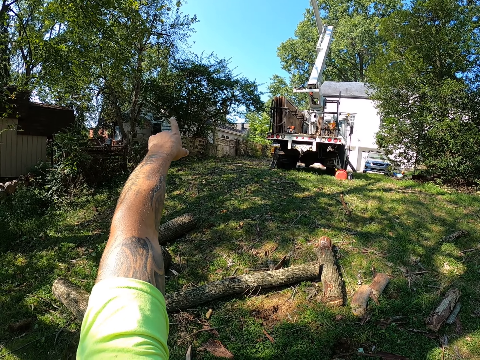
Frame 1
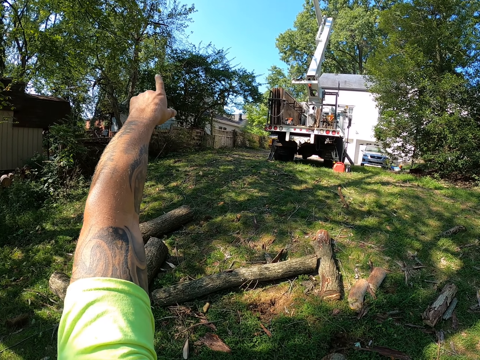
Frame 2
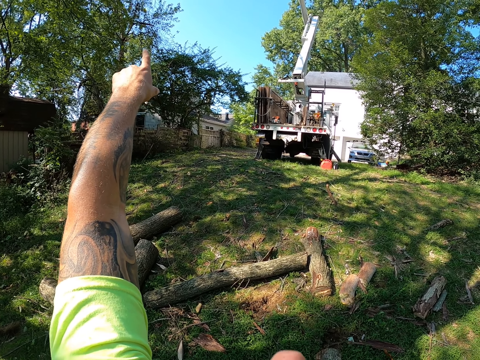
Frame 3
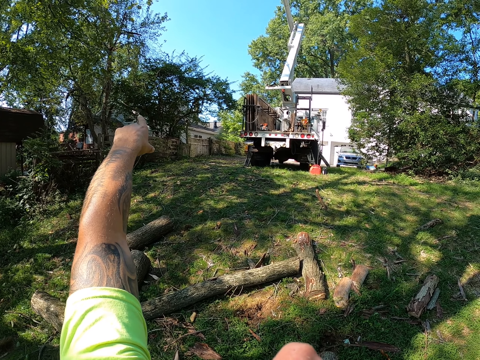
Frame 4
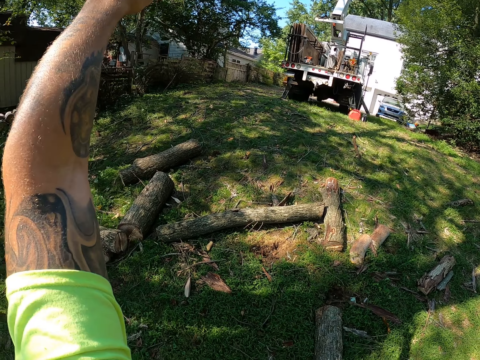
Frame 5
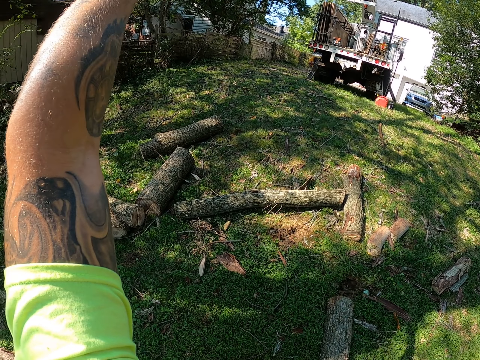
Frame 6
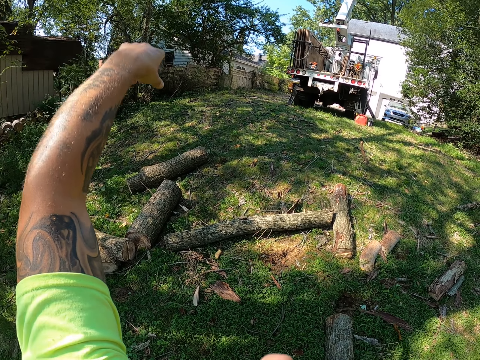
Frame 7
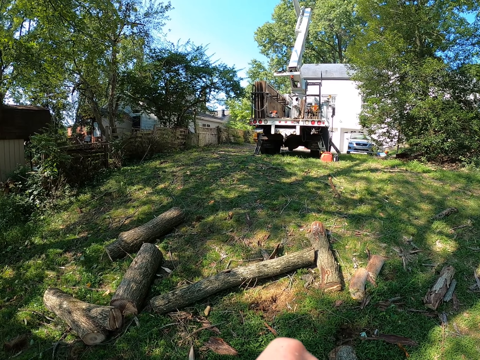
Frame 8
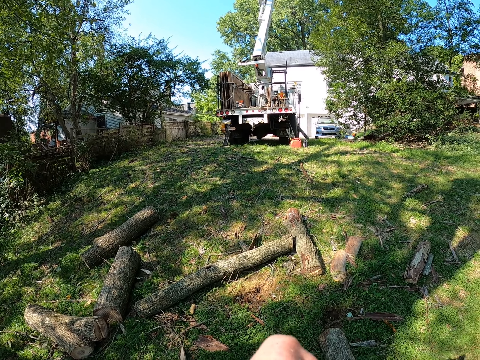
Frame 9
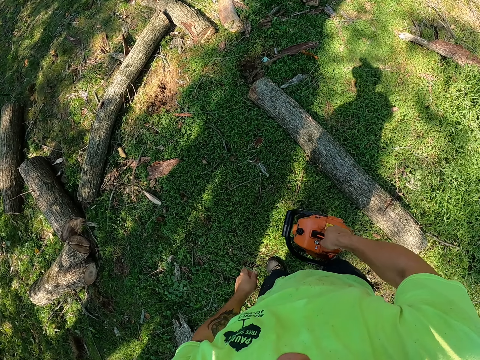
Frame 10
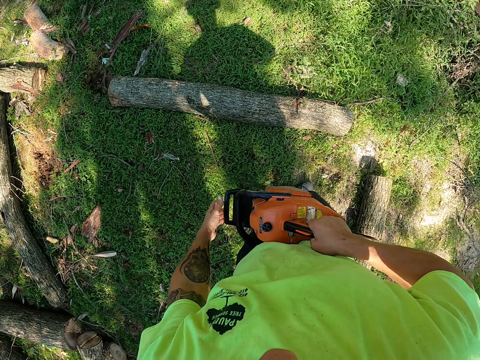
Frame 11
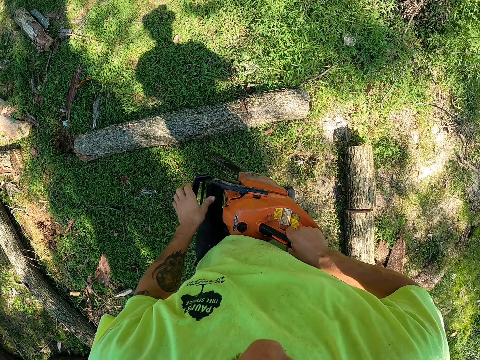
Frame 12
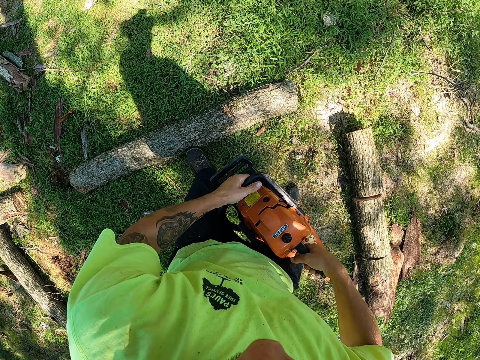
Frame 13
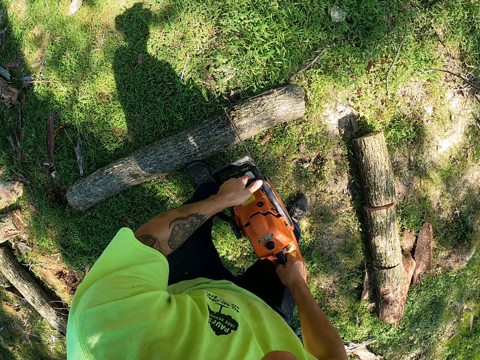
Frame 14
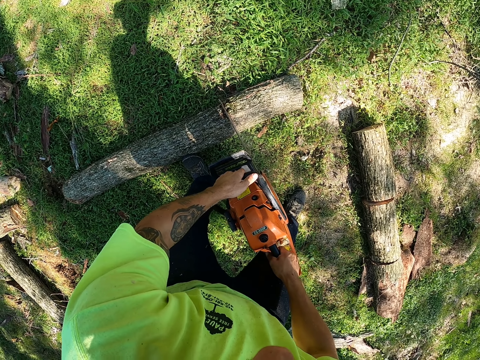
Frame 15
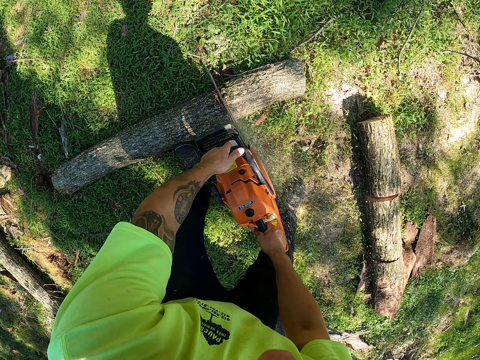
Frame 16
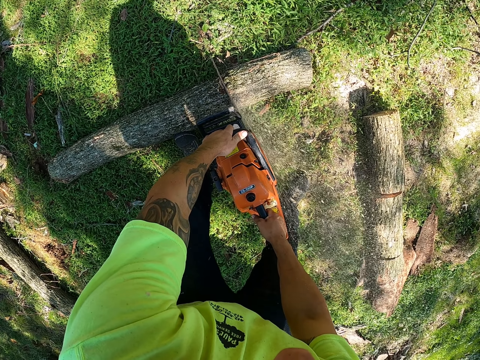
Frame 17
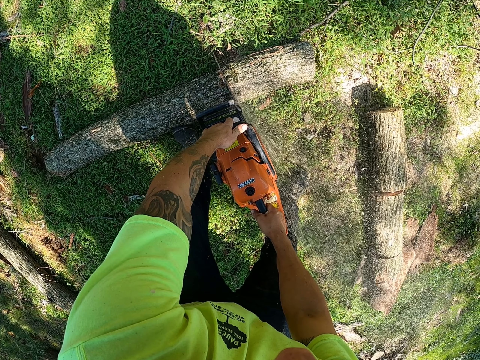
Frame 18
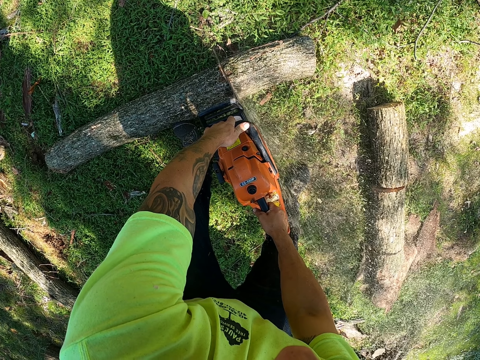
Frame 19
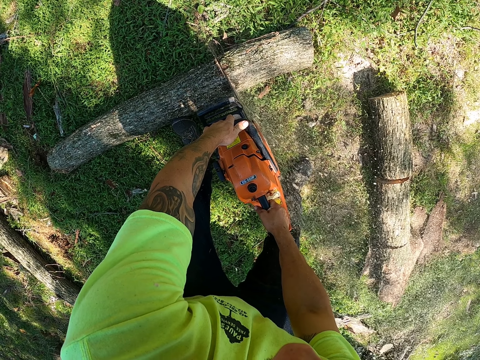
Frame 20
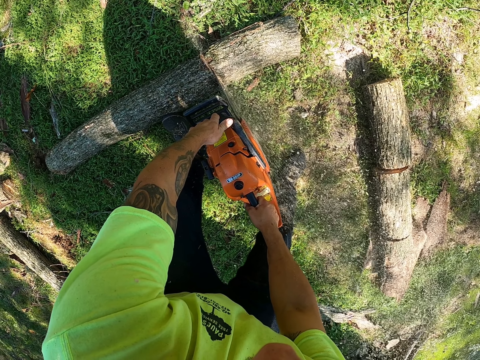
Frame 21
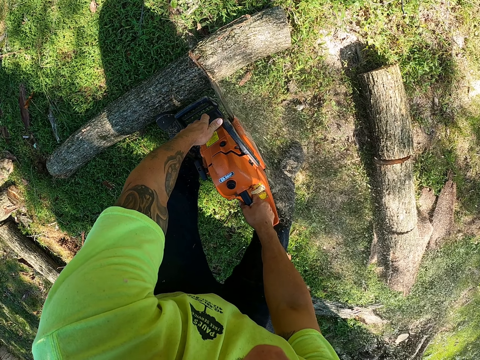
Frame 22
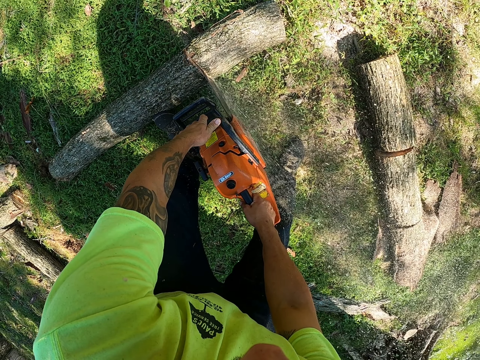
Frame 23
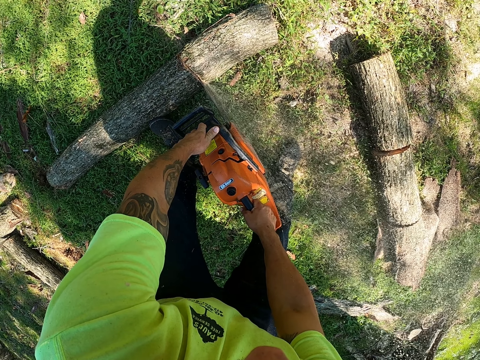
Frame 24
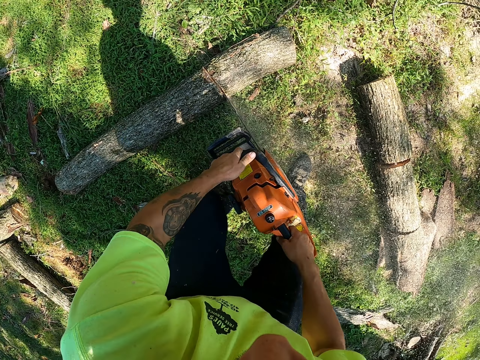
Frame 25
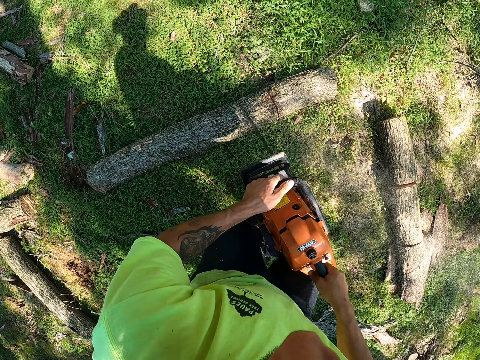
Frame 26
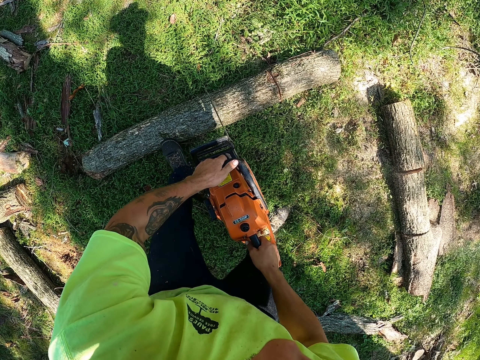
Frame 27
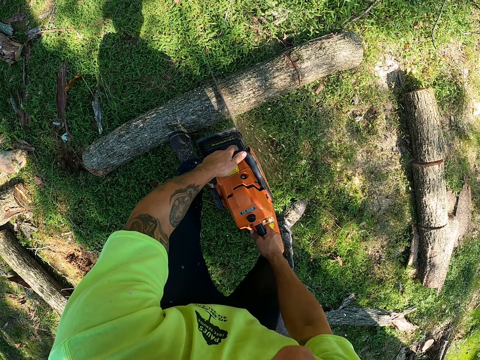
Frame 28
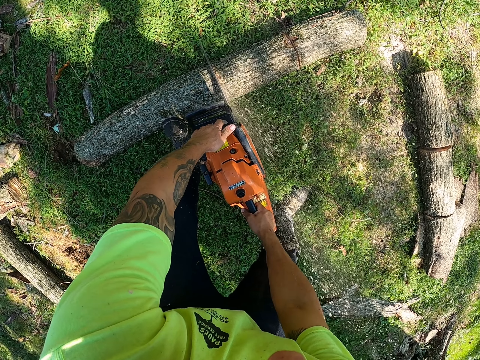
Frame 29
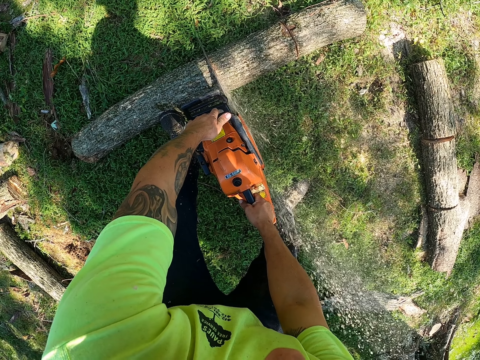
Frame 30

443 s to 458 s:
The camera wearer holds the chainsaw with his right hand. He holds the chainsaw with both hands. He cuts the log of wood on the ground with the chainsaw in his hands.

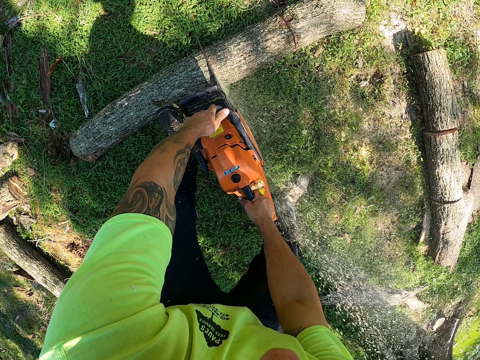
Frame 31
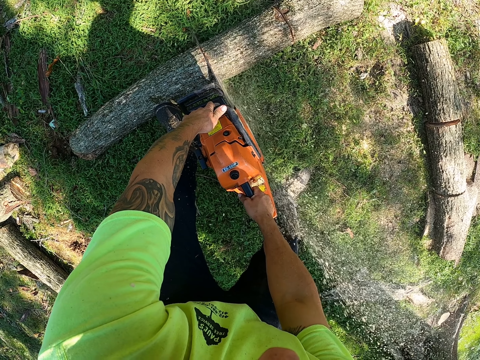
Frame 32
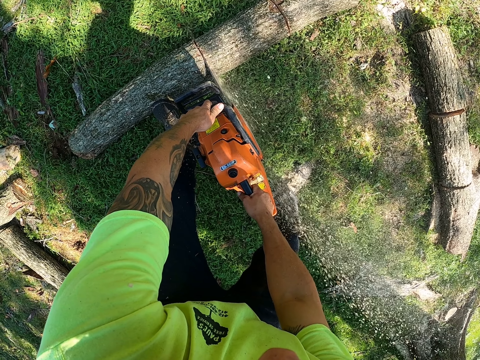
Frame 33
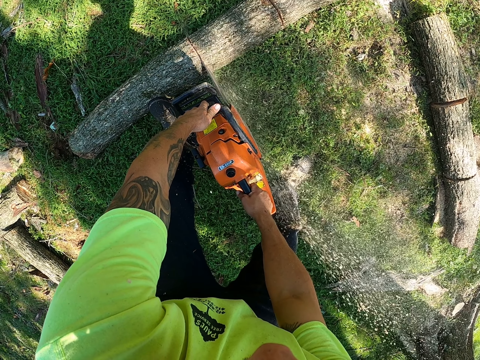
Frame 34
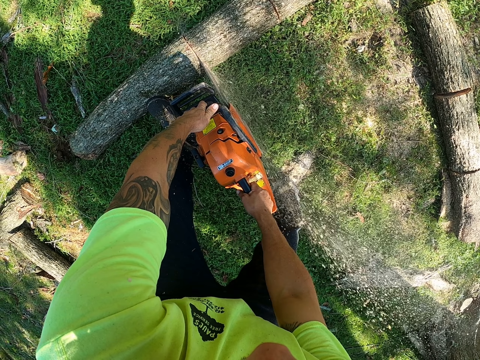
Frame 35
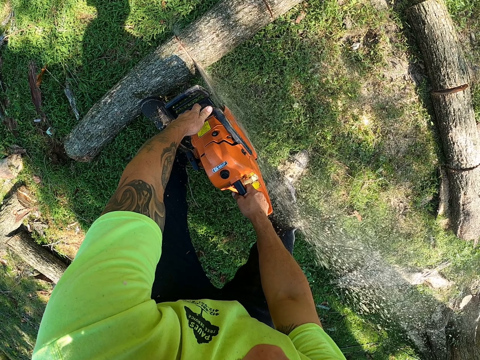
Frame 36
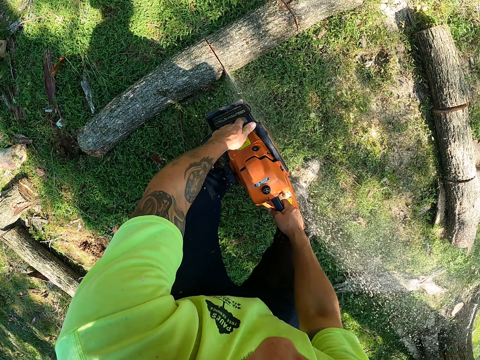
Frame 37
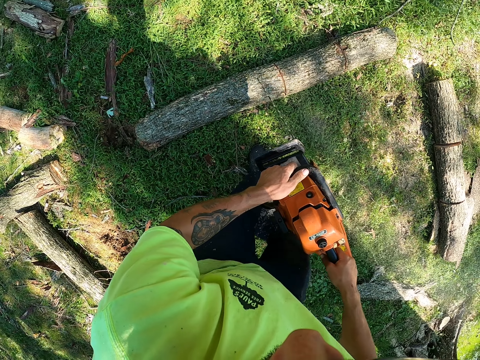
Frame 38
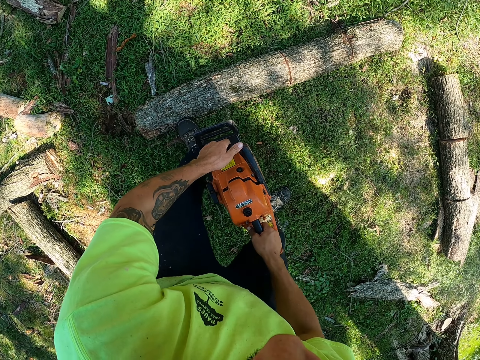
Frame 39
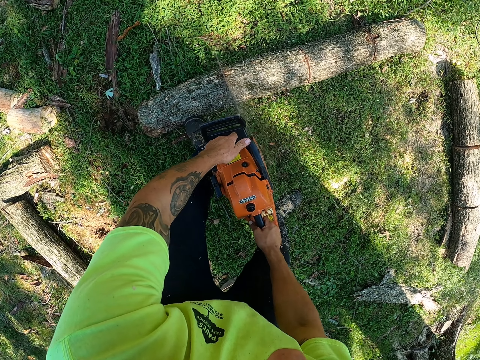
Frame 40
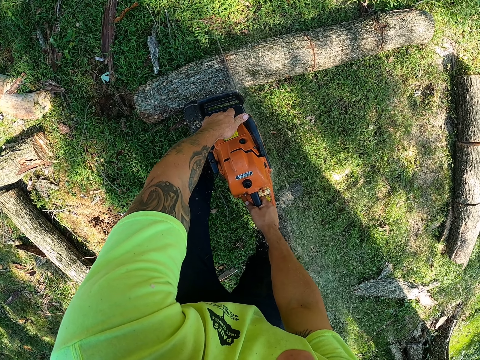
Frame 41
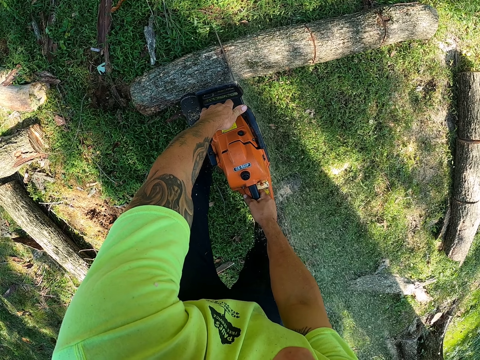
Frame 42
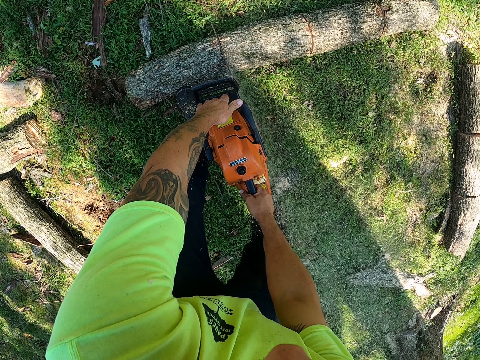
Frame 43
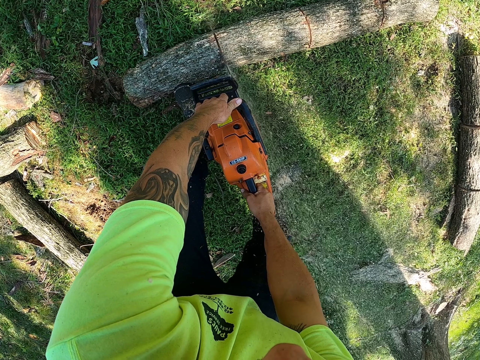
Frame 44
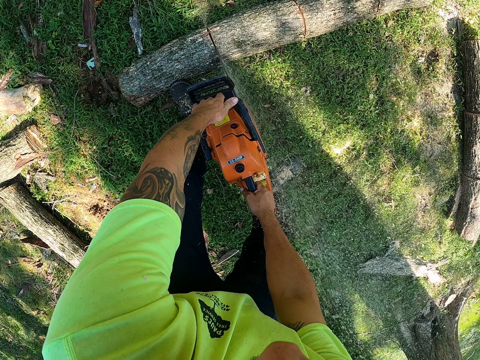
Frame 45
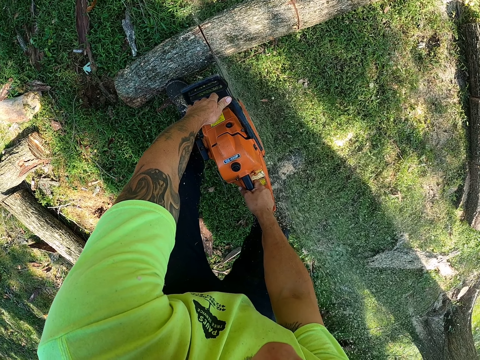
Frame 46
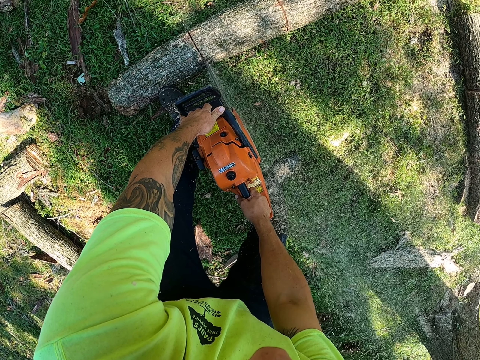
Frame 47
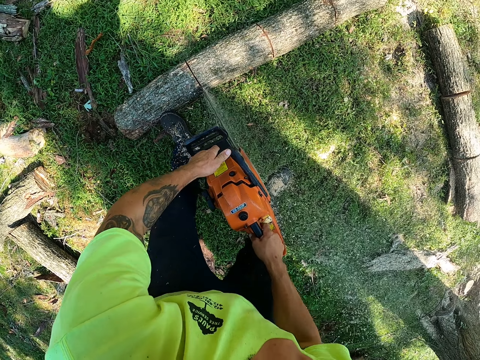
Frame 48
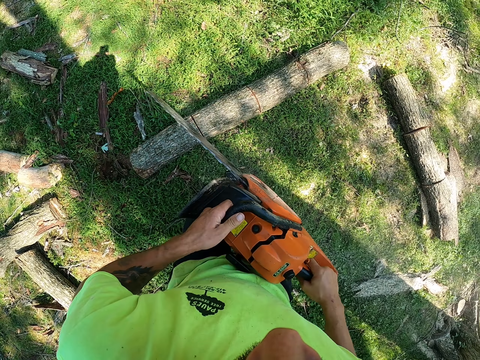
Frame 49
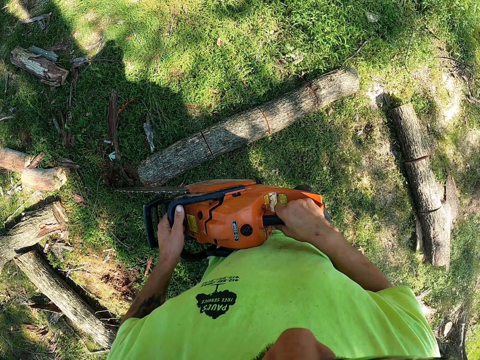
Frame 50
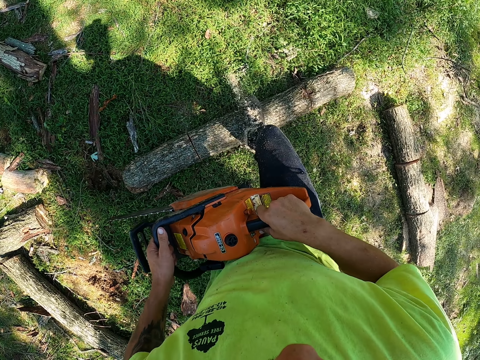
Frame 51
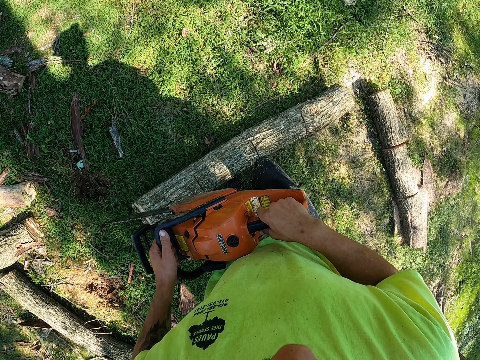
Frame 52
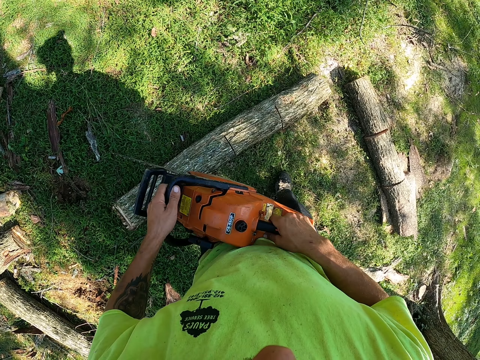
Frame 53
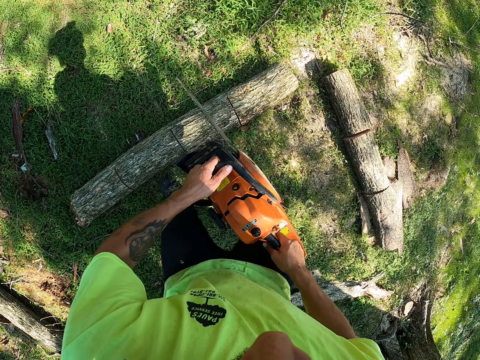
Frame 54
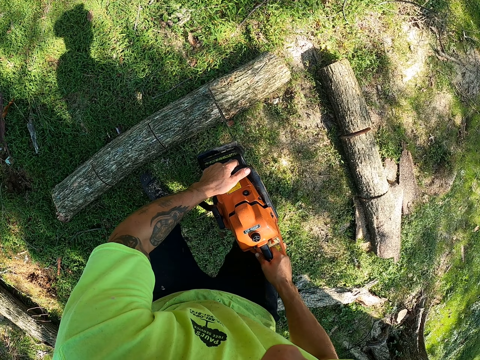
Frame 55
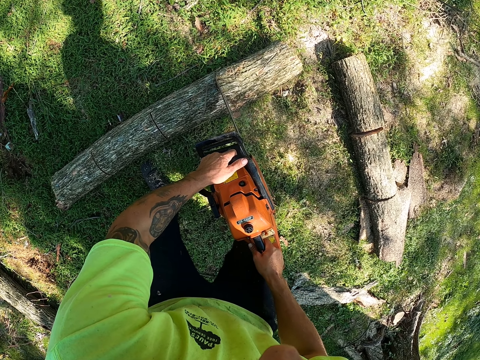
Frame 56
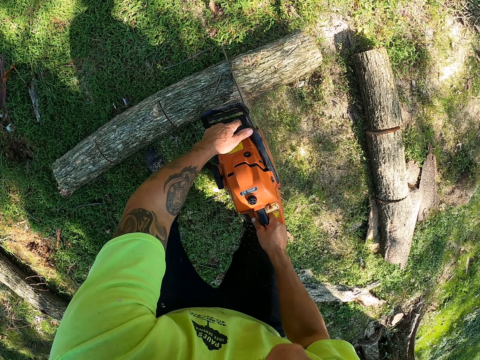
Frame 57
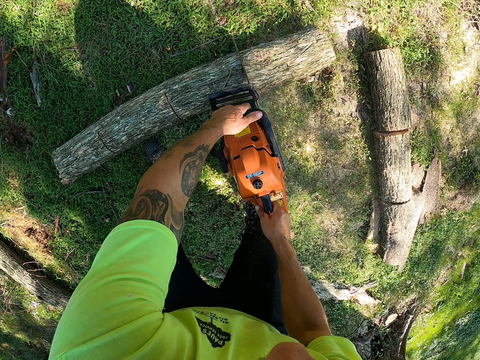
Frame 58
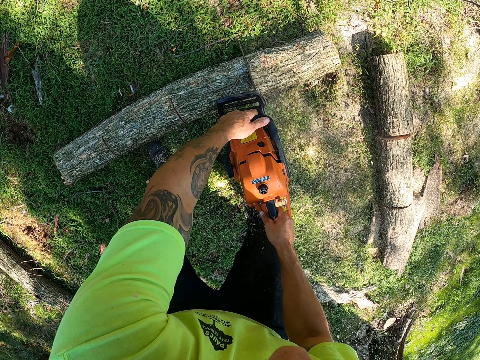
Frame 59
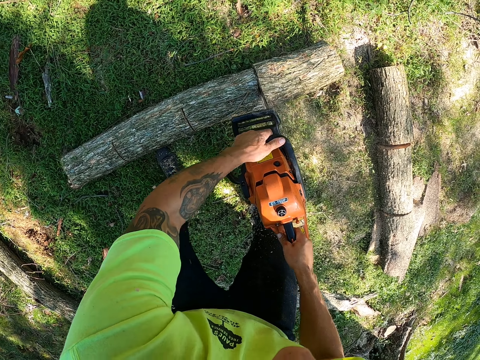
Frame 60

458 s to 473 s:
The camera wearer turns the log of wood on the ground with his right leg. He cuts the log of wood on the ground with the chainsaw in his hands.
